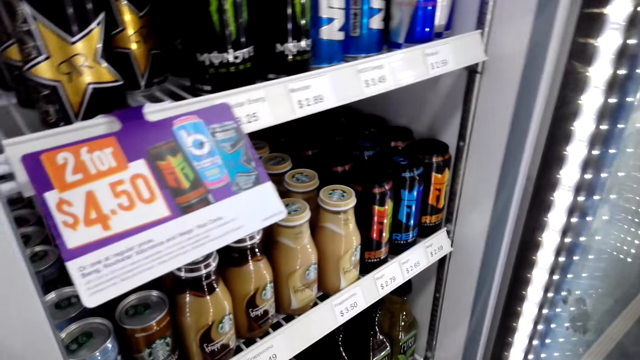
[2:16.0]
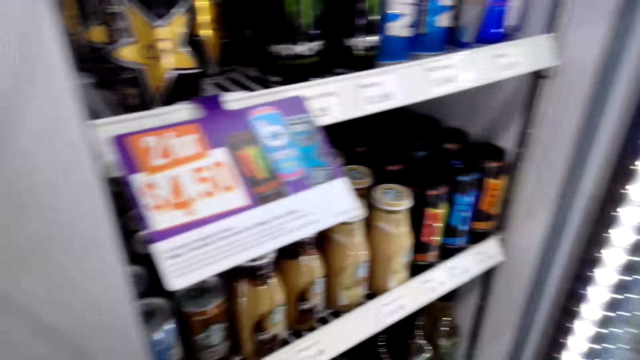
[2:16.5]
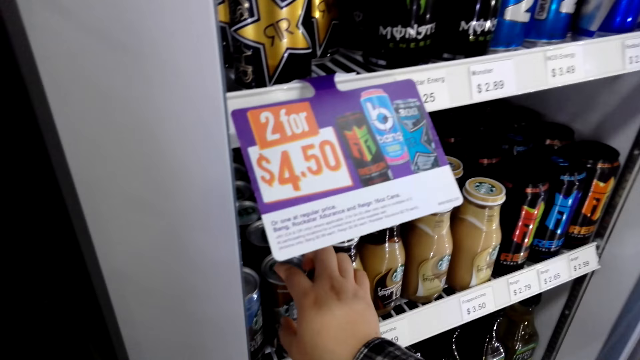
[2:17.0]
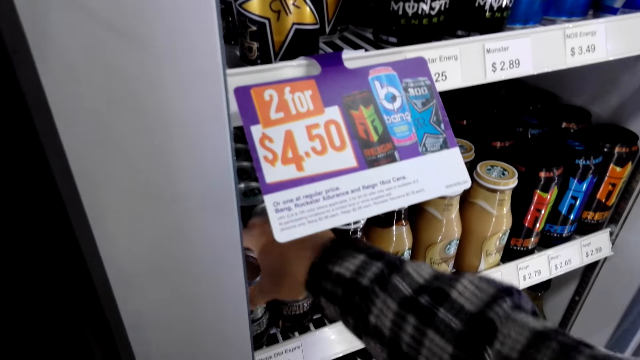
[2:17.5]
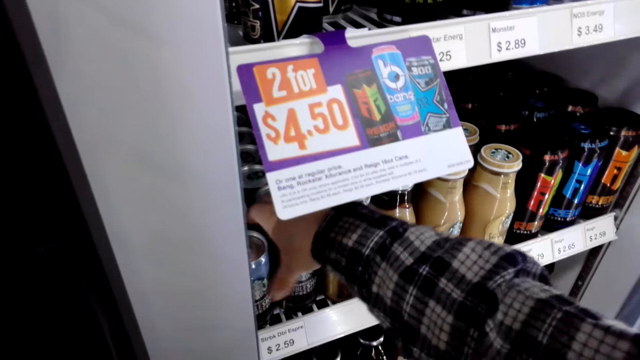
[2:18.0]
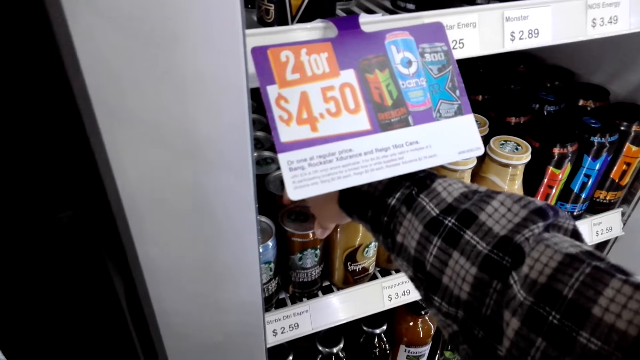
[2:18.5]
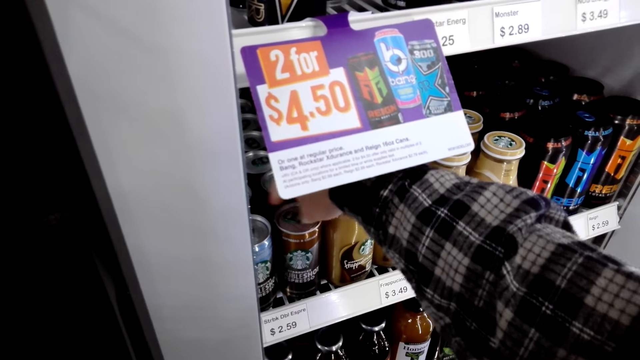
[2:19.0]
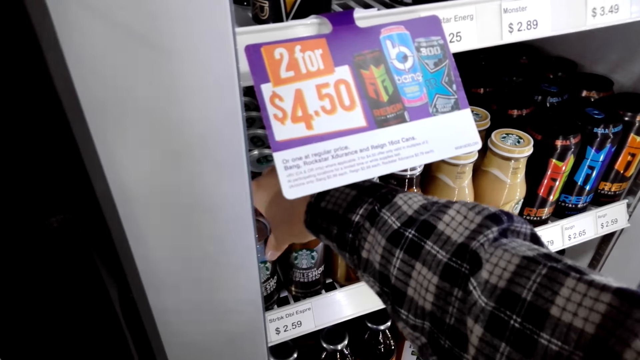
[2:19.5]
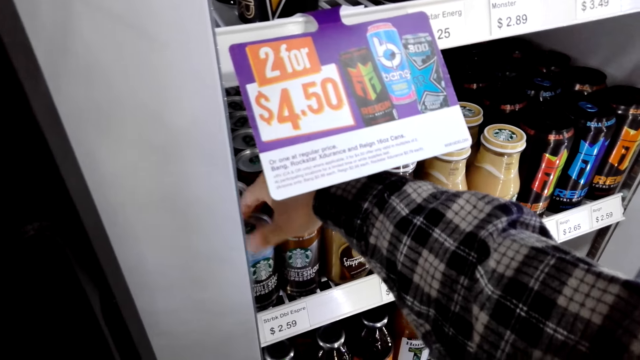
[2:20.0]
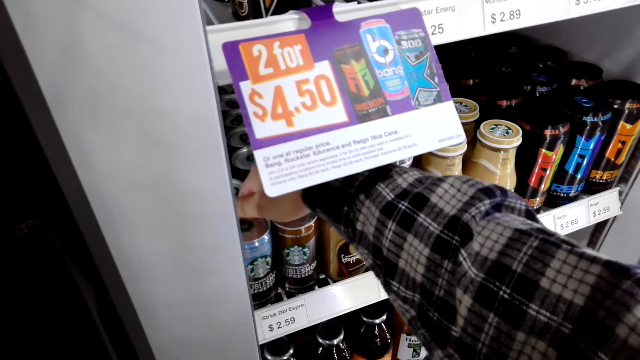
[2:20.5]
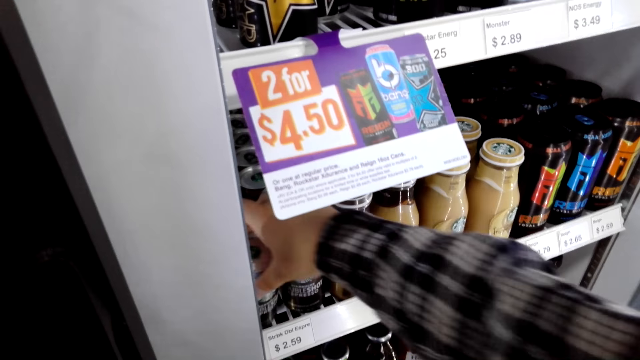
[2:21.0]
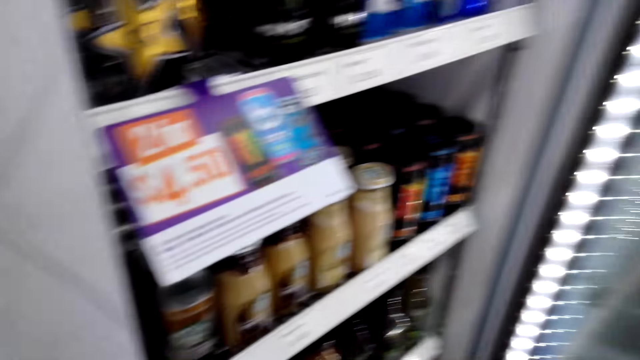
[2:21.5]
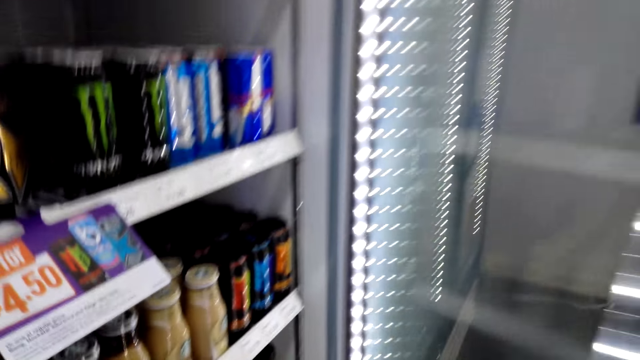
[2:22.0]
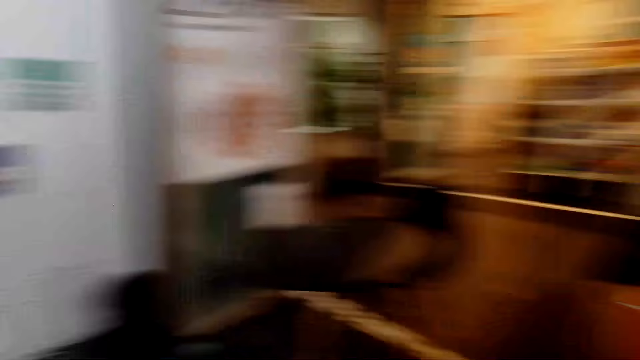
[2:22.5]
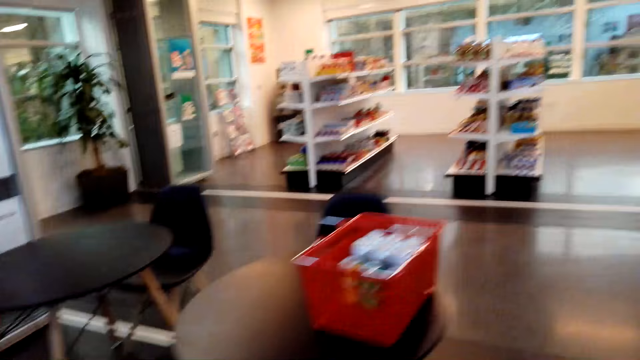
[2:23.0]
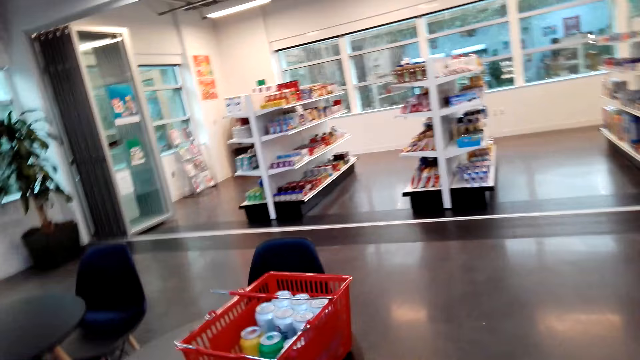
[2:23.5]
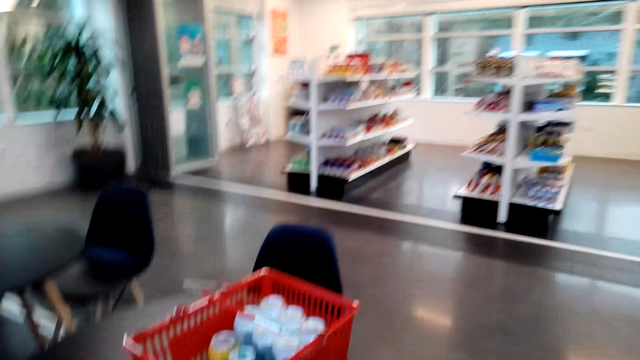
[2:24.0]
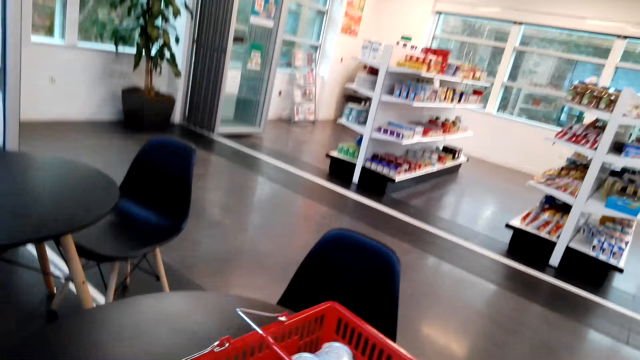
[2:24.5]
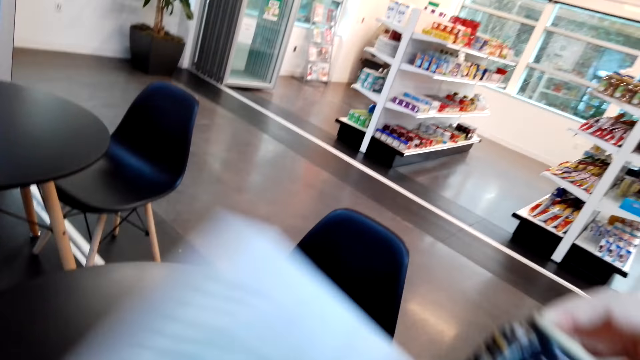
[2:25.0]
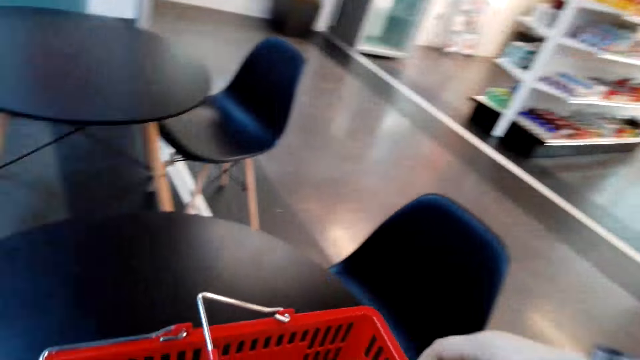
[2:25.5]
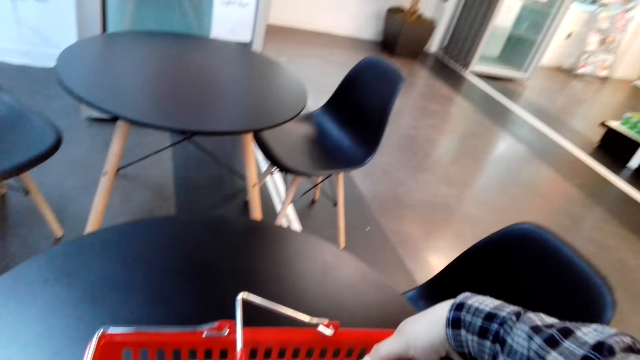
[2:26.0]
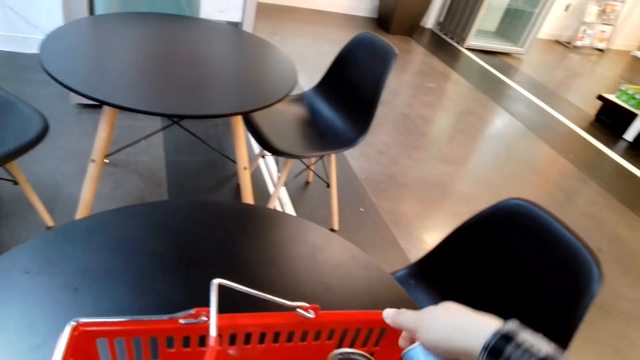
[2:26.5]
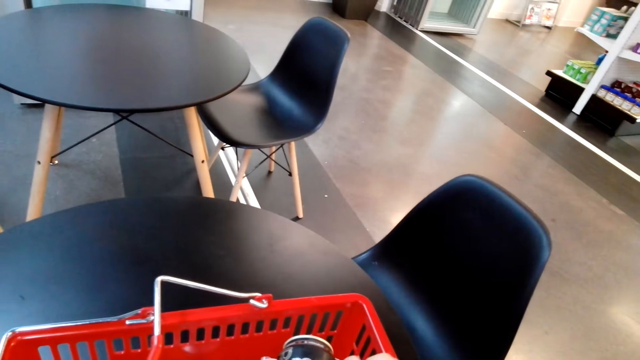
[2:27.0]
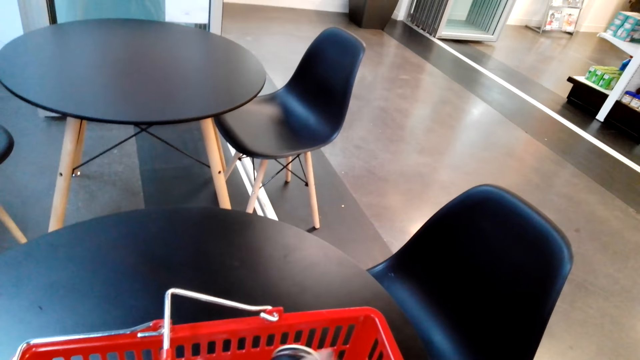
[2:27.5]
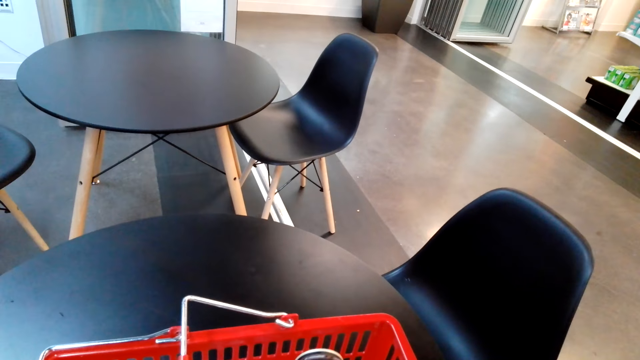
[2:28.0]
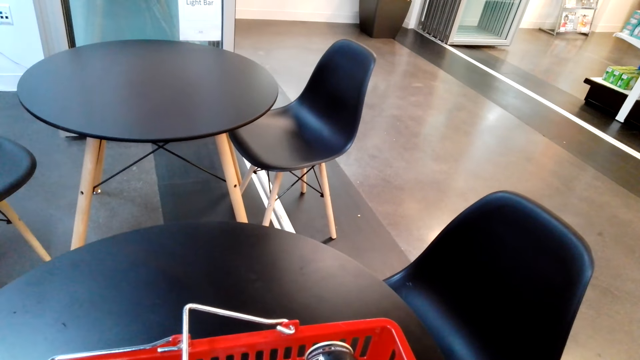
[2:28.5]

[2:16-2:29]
The camera wearer picks drinks. They touch cans of Double Shot energy drink. They pick a can of Double Shot energy drink. They close the fridge. They walk back to the table. They put the can in the basket.

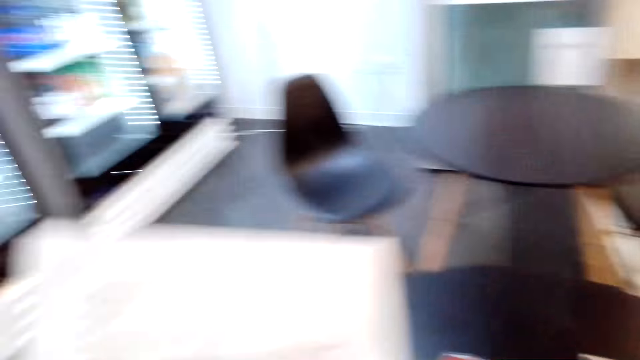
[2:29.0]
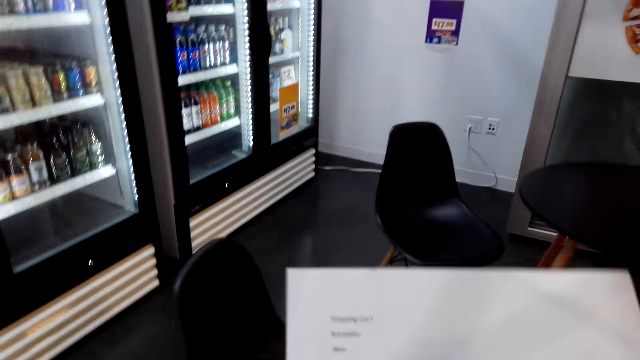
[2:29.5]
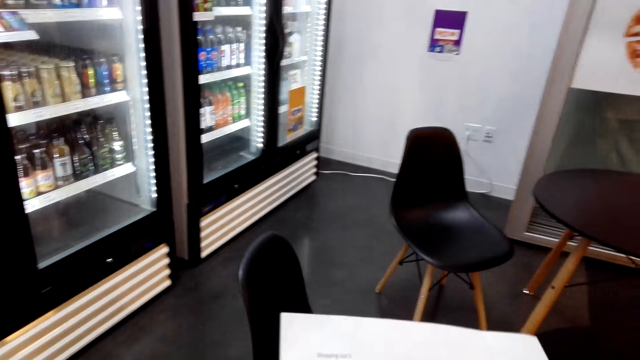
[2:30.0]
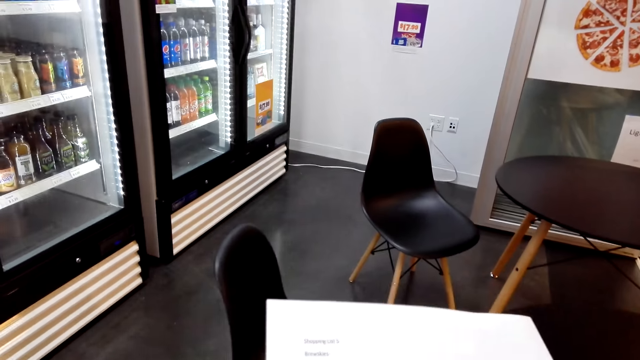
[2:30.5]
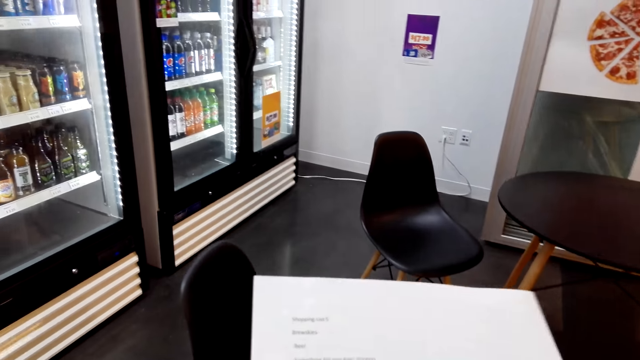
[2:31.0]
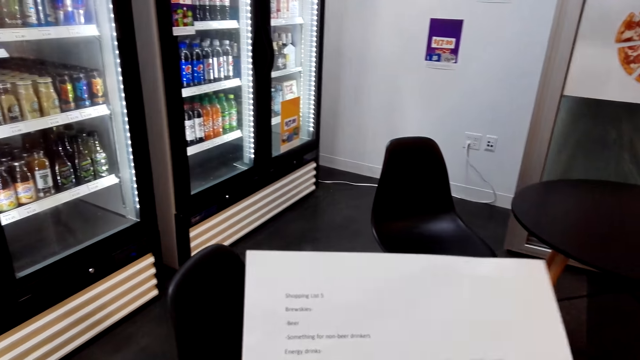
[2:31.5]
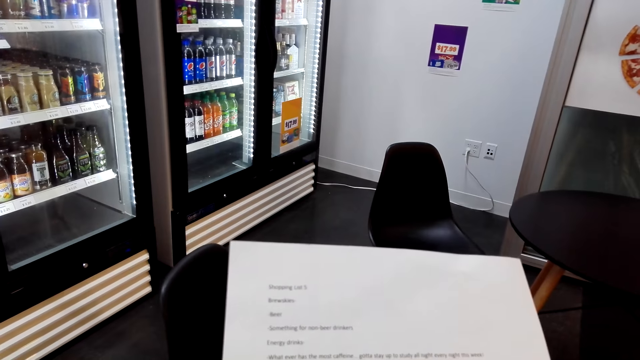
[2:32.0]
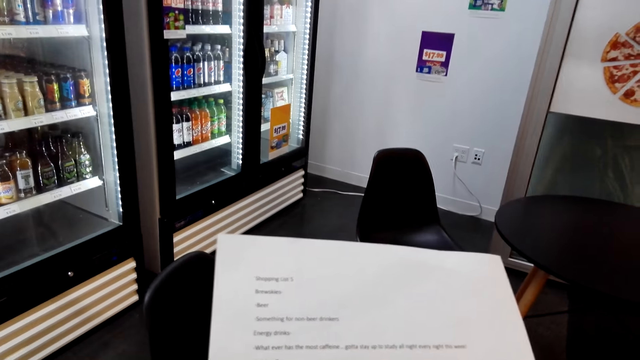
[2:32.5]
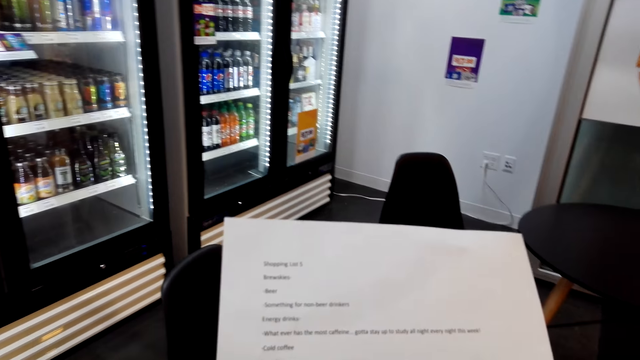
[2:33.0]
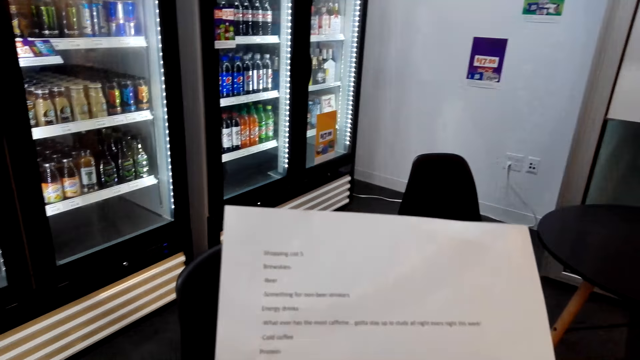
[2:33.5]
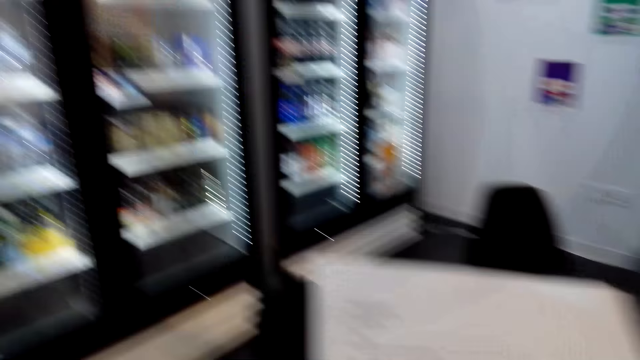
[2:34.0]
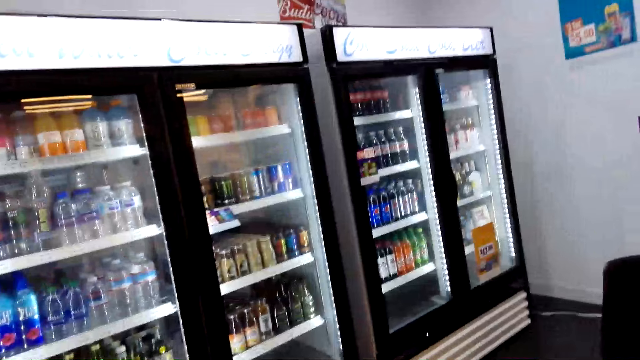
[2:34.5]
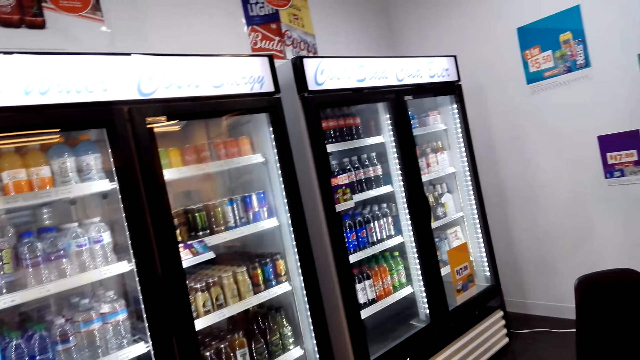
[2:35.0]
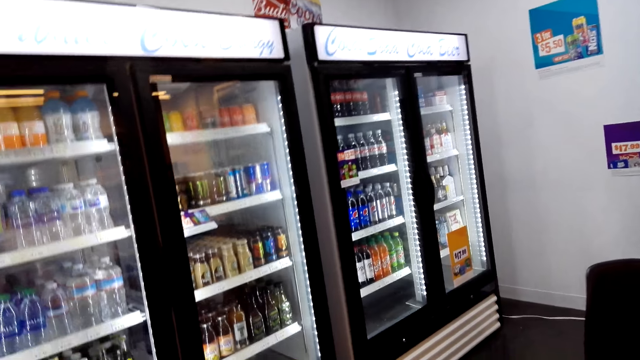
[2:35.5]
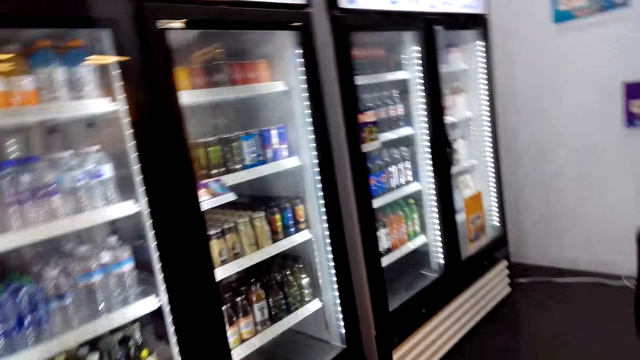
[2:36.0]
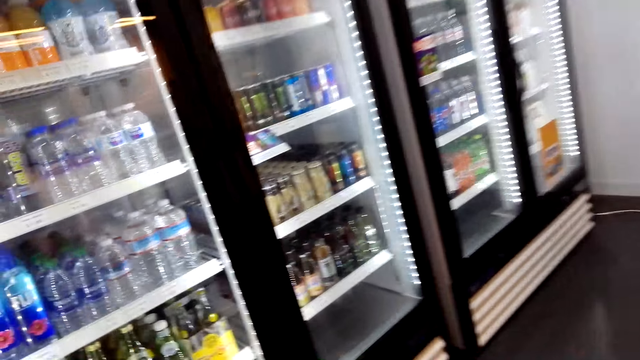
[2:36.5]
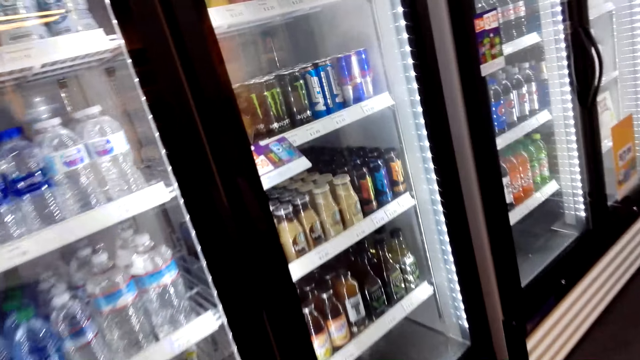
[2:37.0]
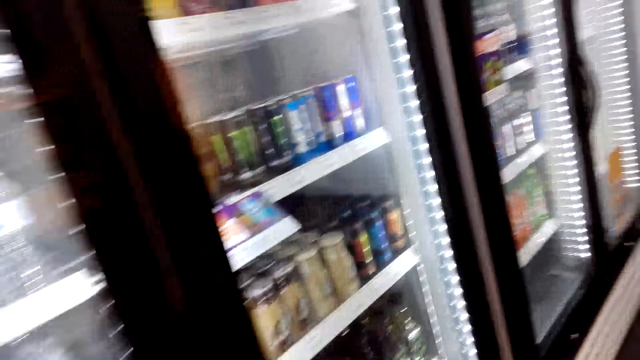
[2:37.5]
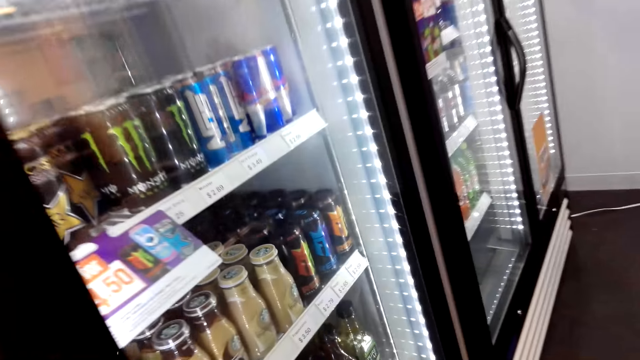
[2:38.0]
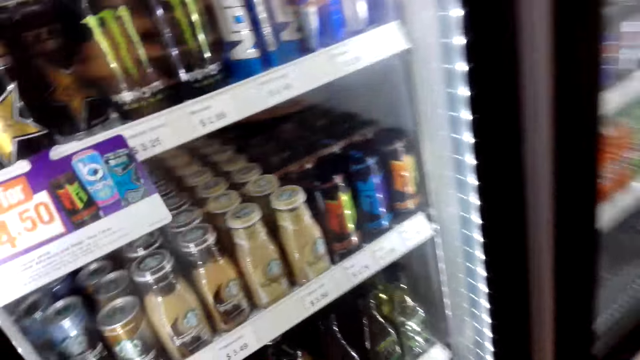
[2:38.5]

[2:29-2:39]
The camera wearer checks the sheet of paper. They walk to the fridge.
